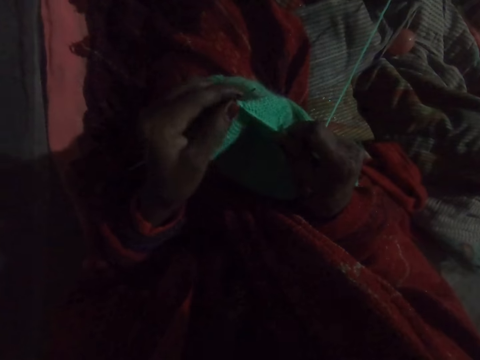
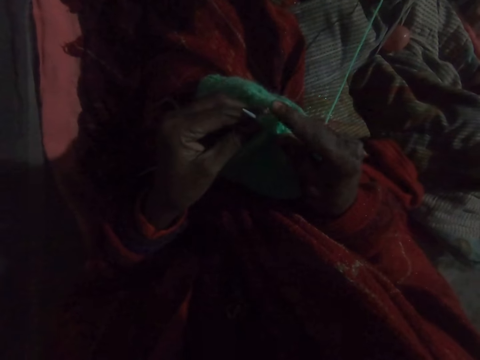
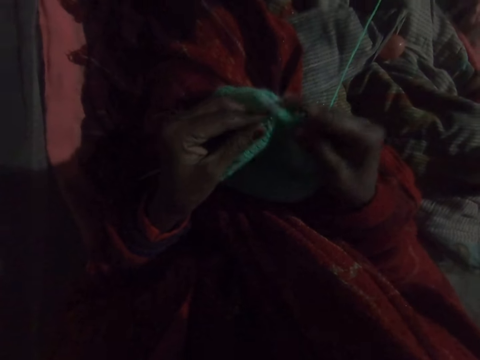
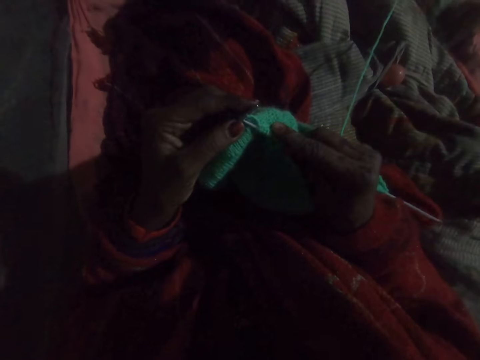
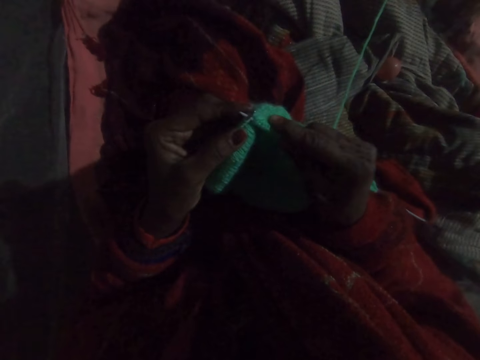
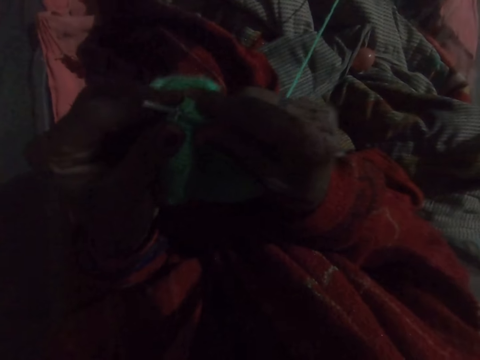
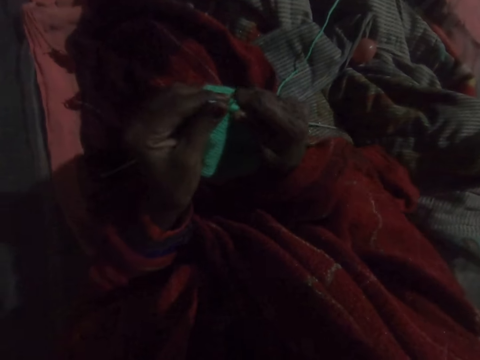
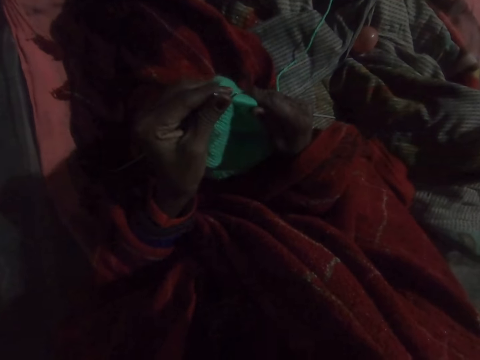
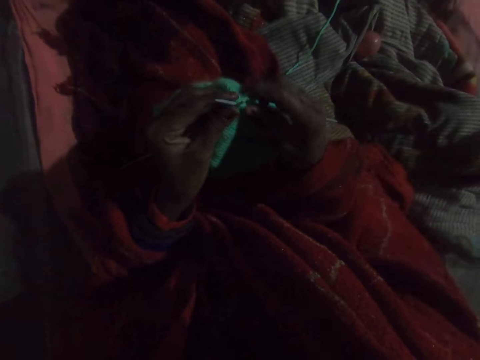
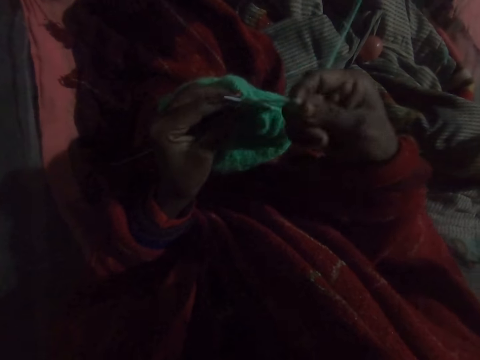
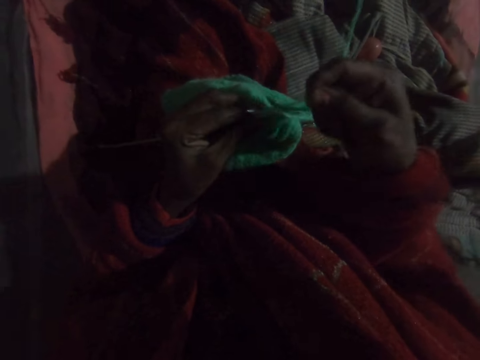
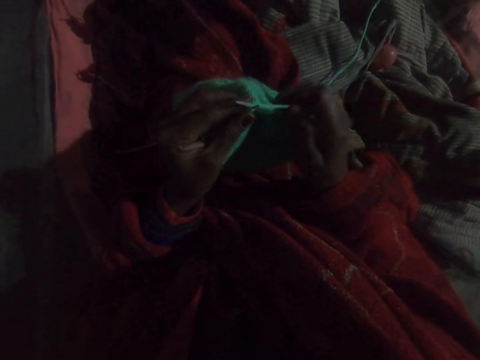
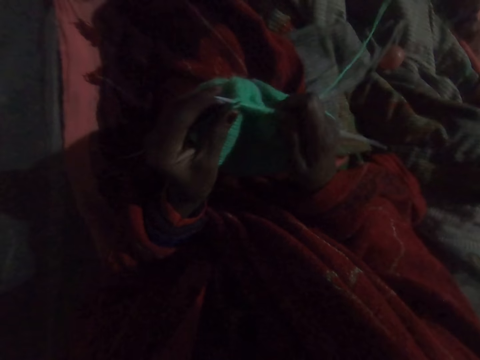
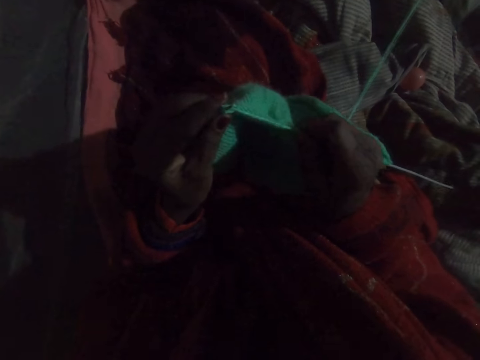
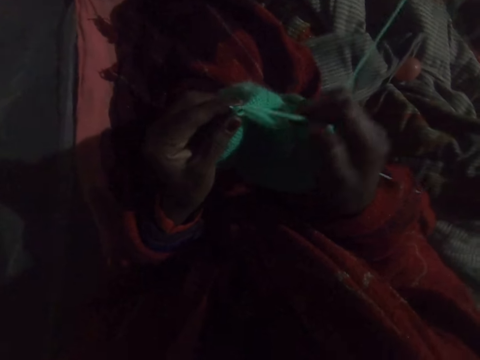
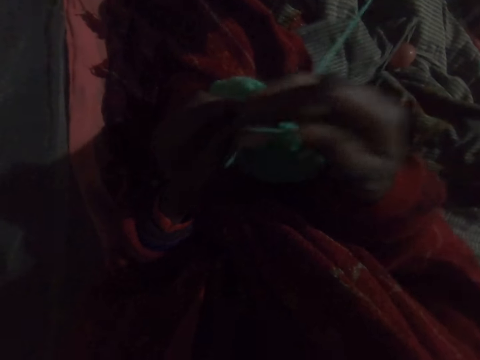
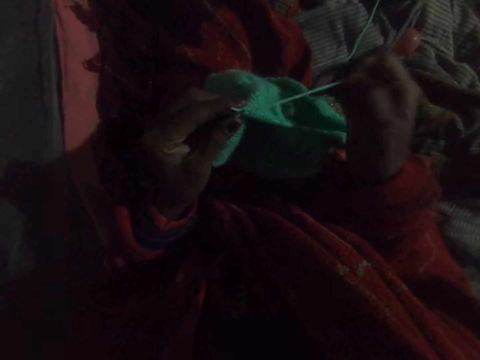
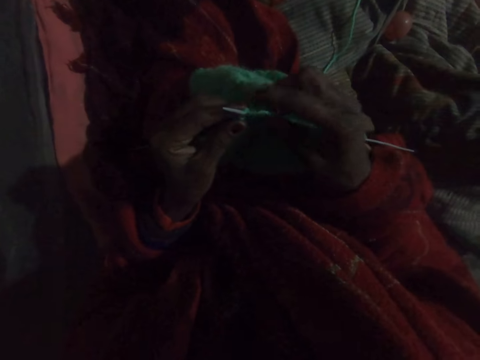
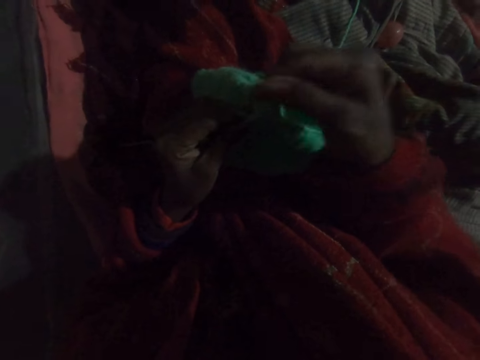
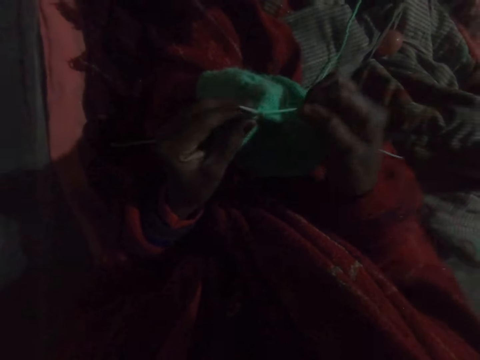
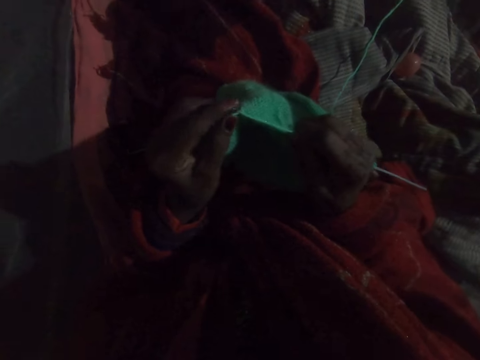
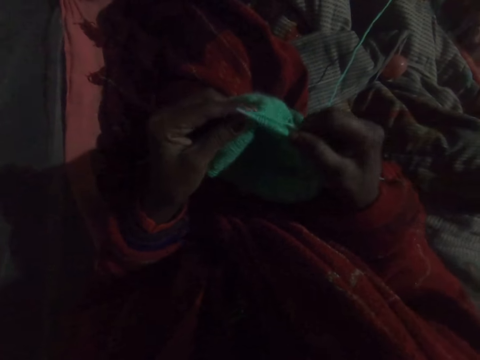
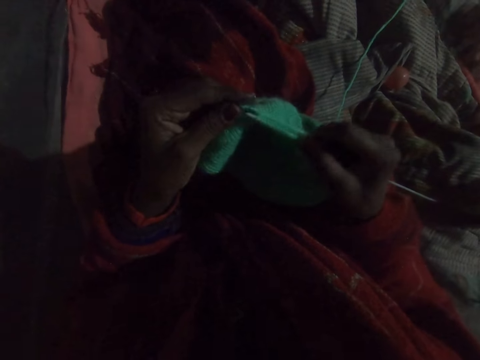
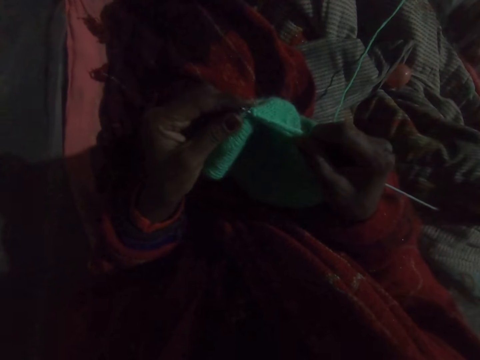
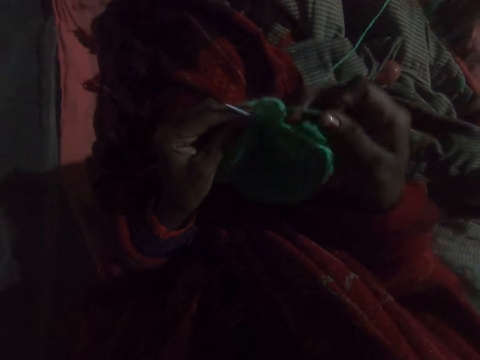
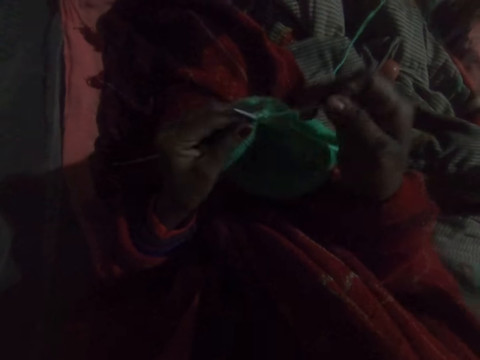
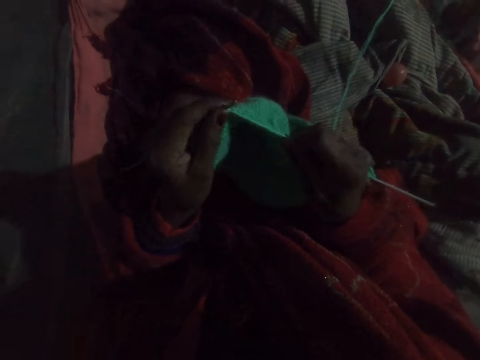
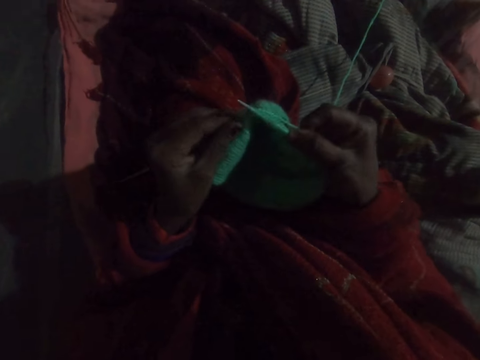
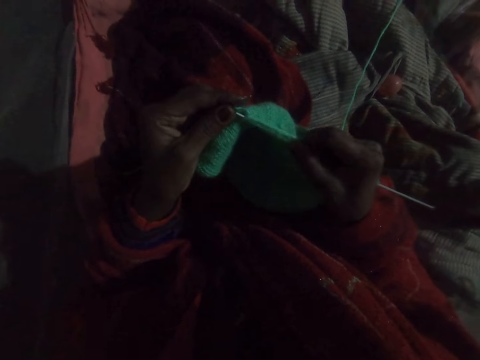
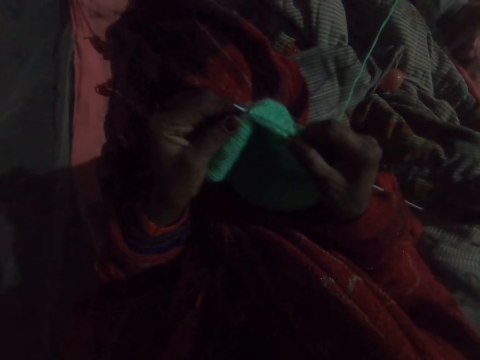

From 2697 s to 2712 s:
The camera wearer lifts the sweater and drops the sweater. She adjusts the knit on the needle in her right hand. She knits with wool and needles.

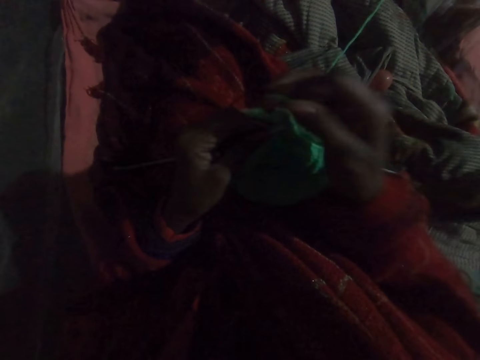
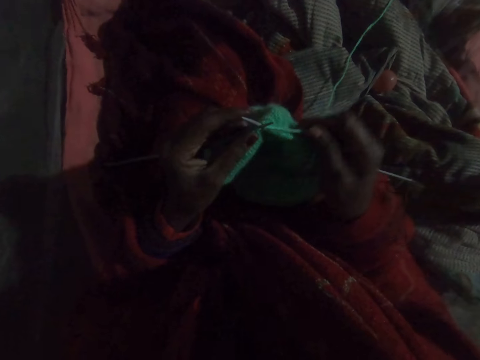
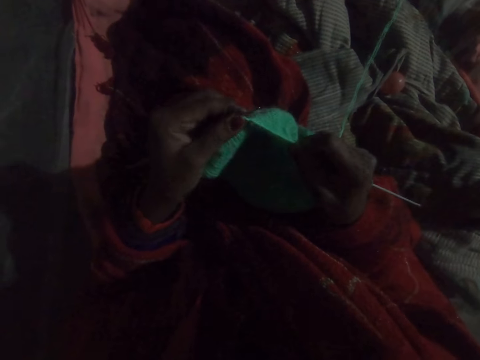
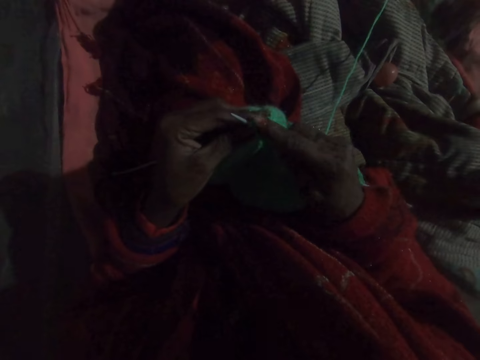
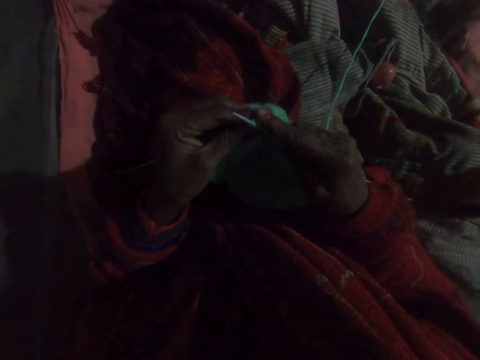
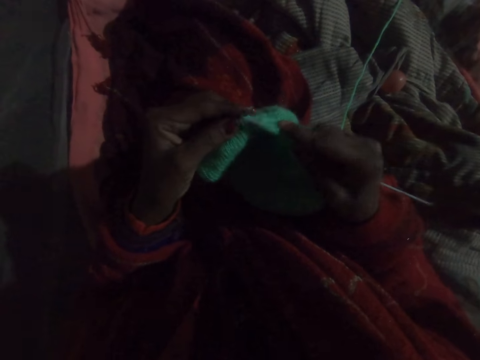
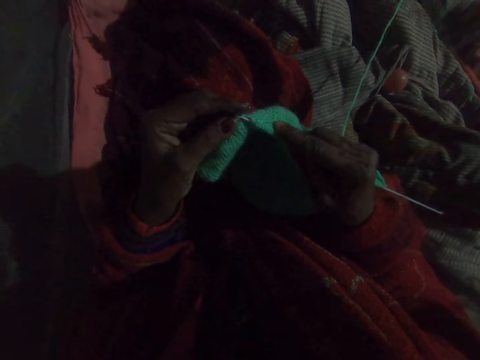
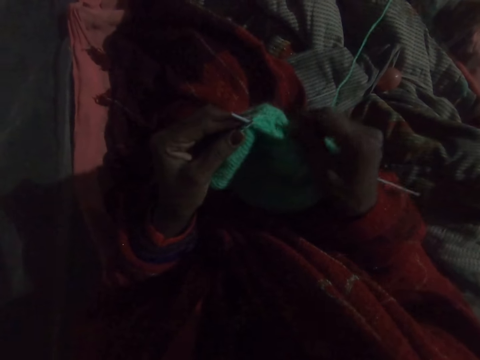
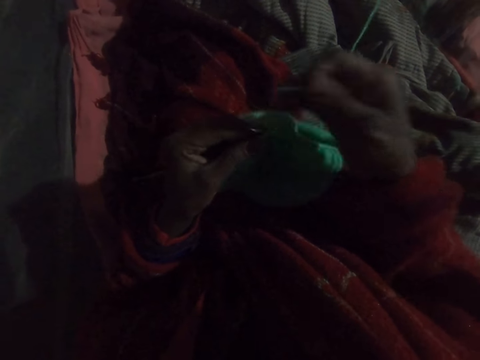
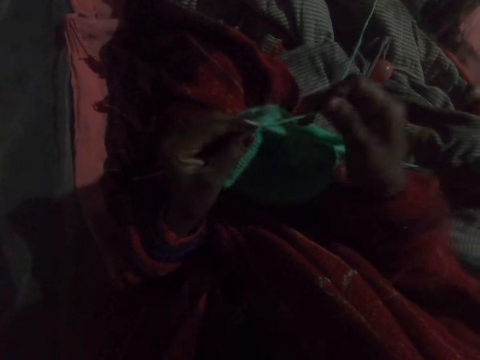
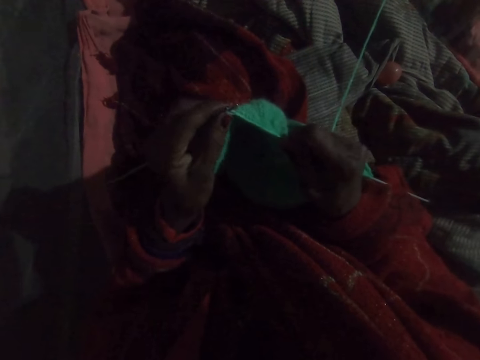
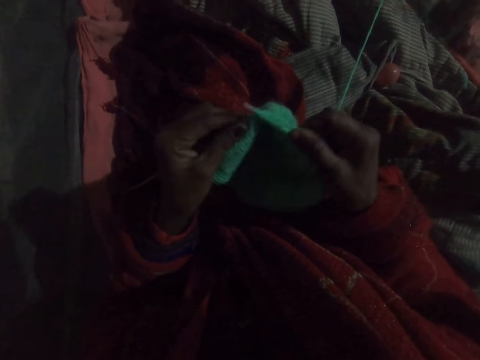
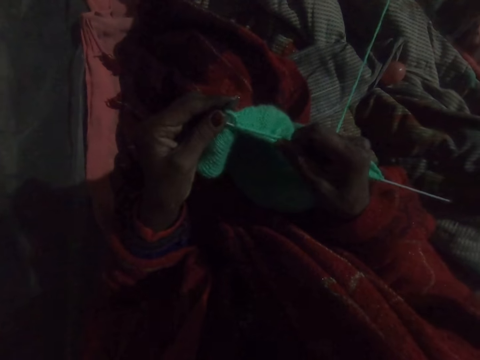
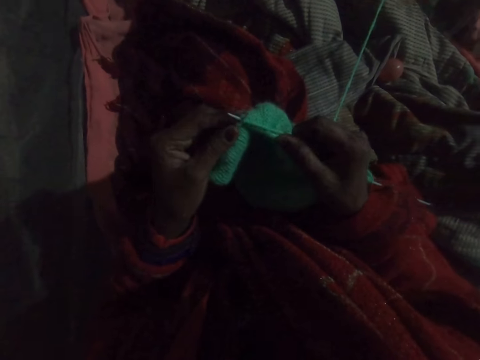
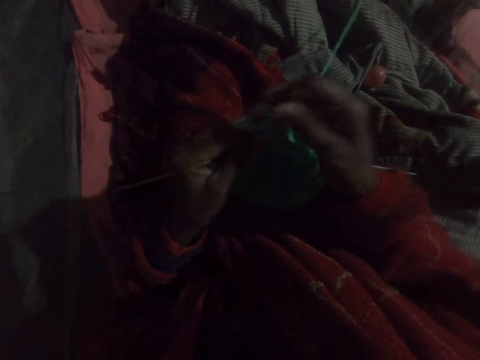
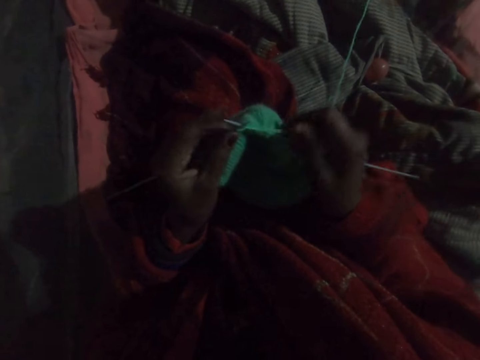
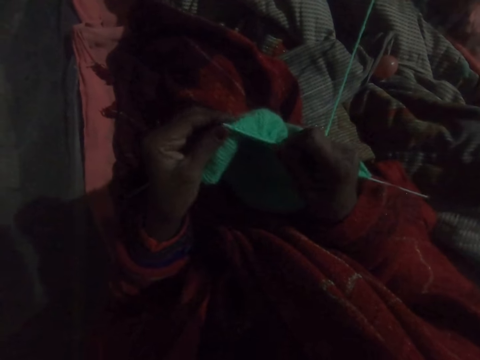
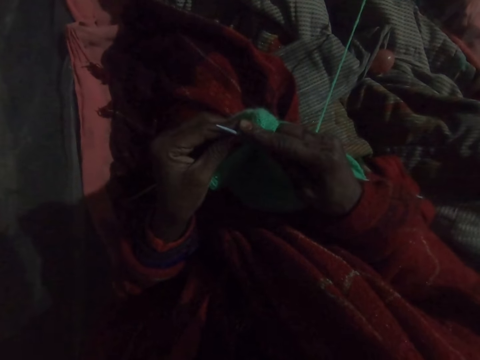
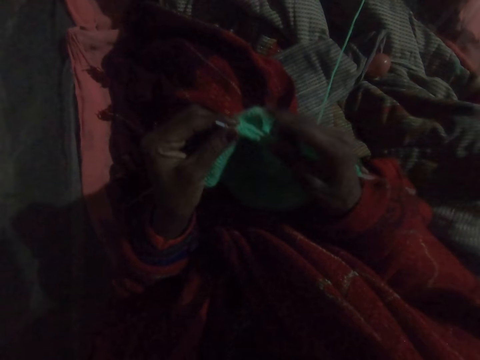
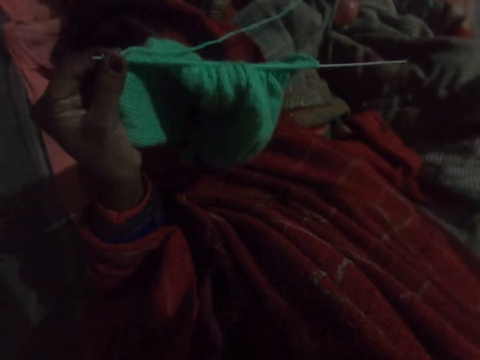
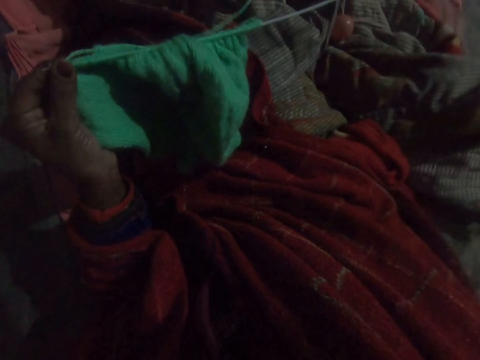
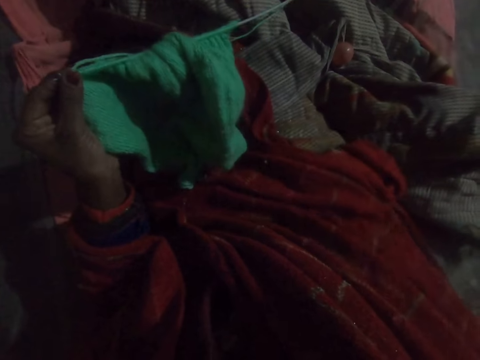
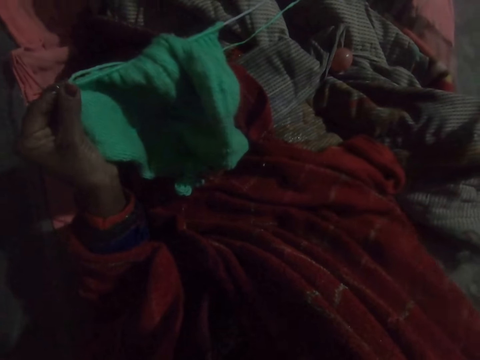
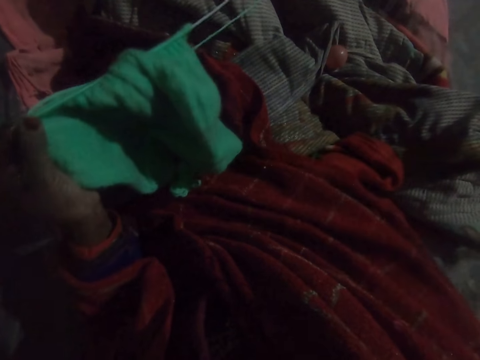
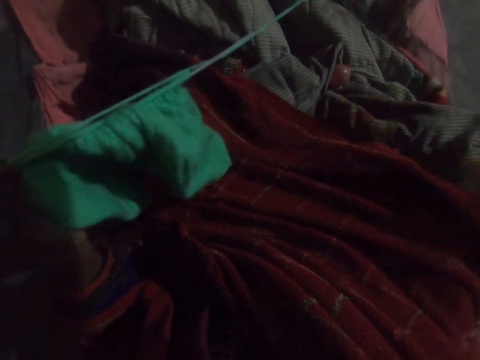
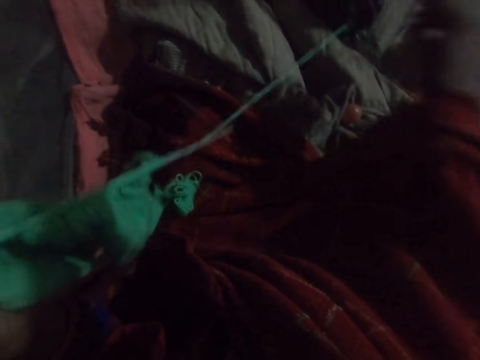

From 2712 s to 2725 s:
The camera wearer puts her right hand in a pocket. She drops the hands.
